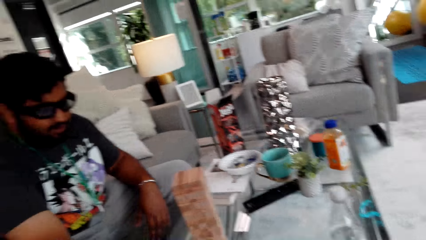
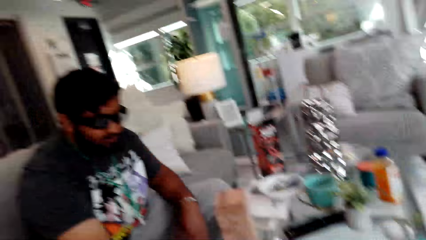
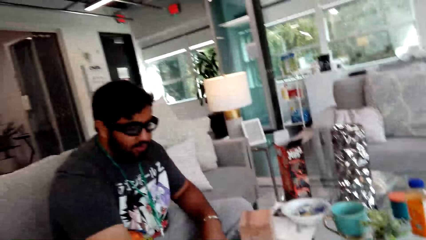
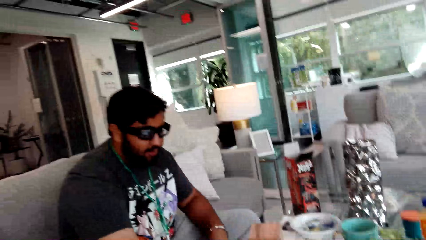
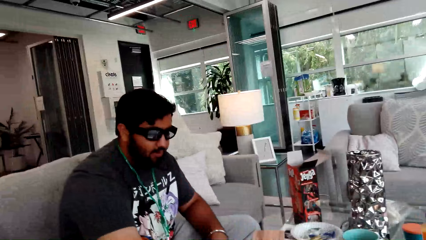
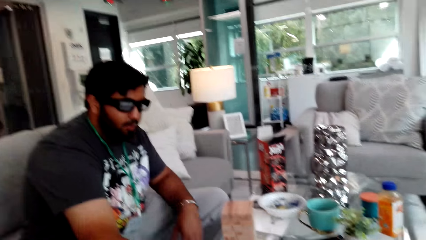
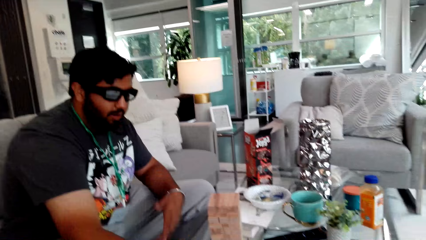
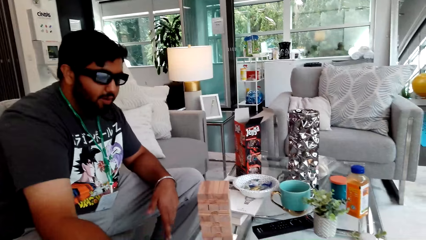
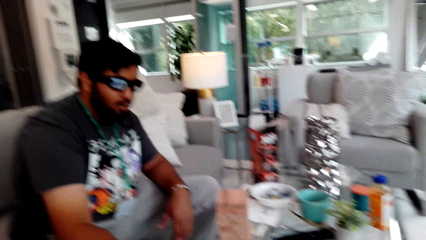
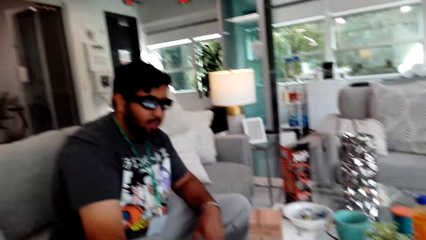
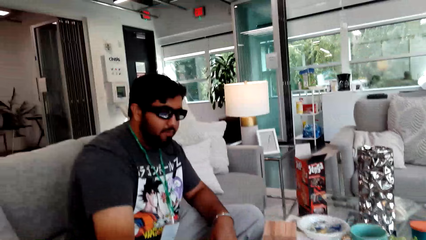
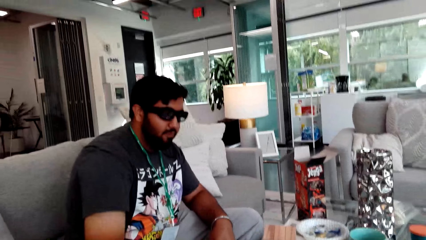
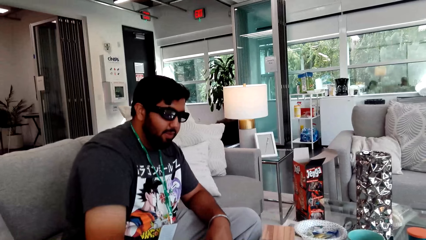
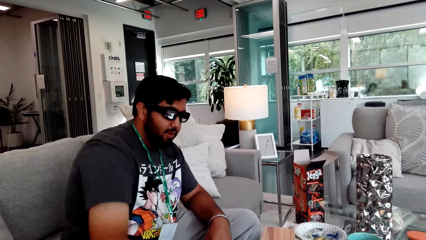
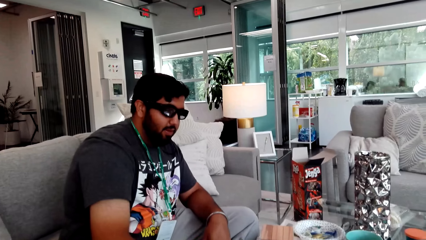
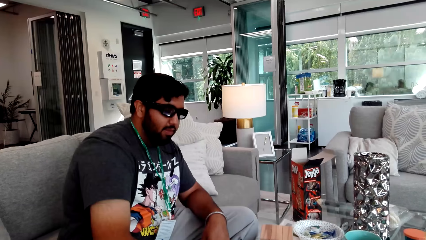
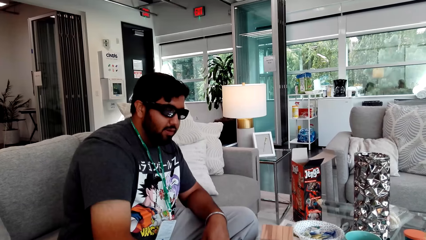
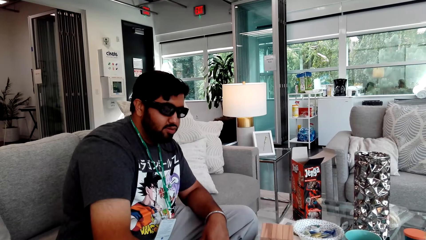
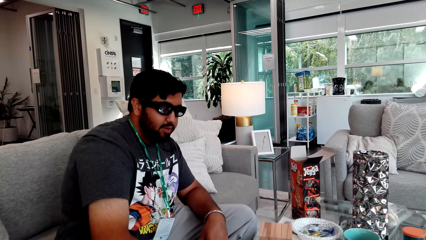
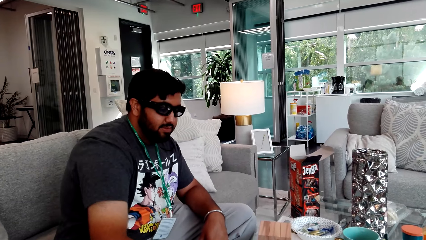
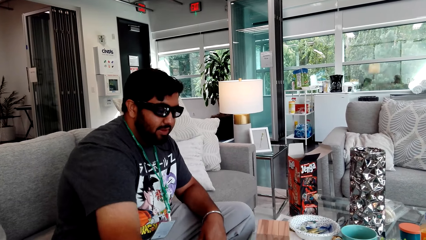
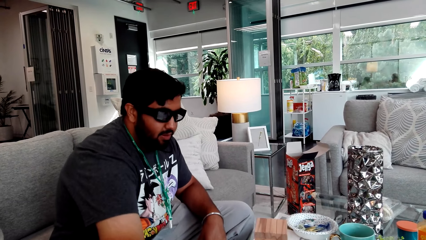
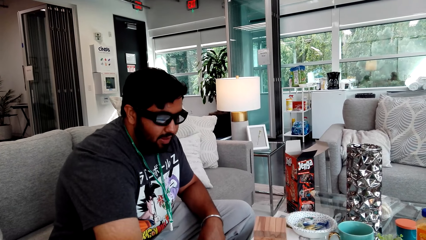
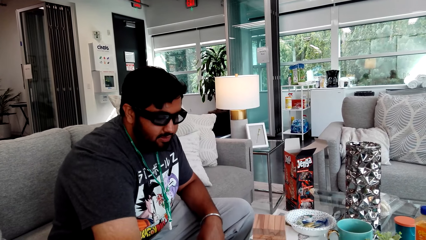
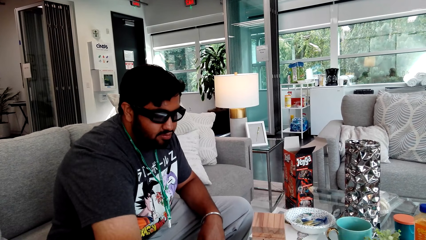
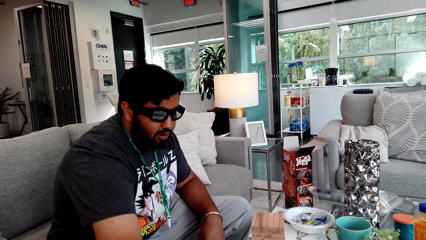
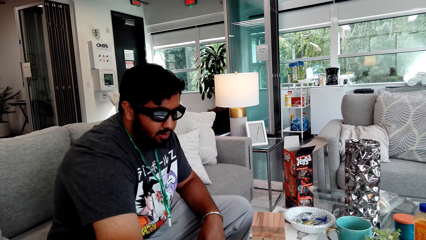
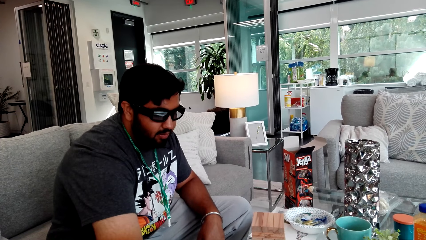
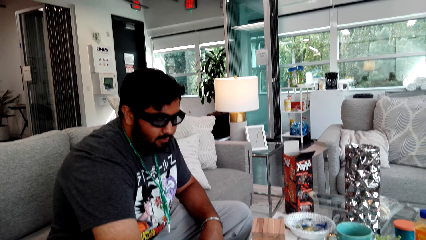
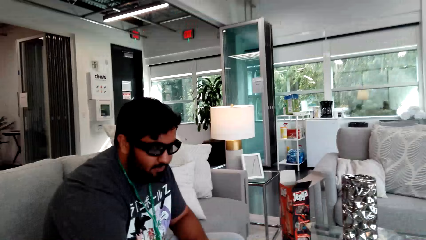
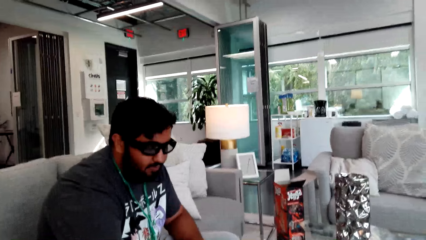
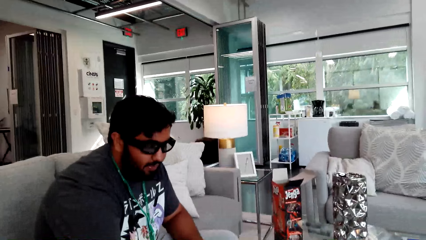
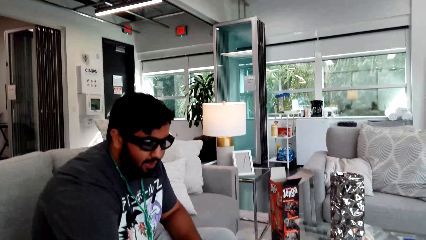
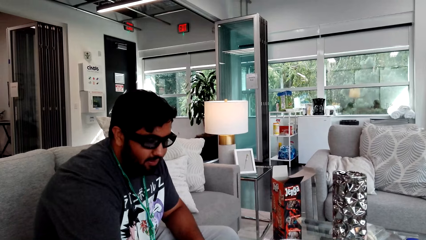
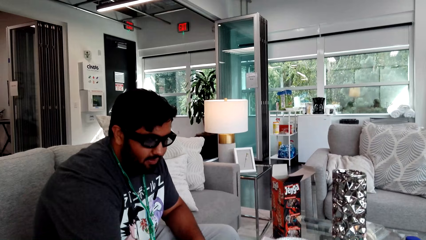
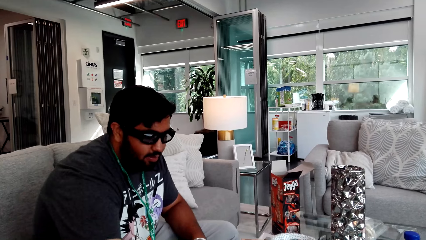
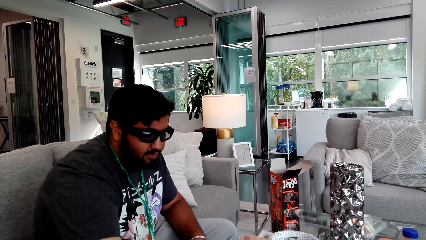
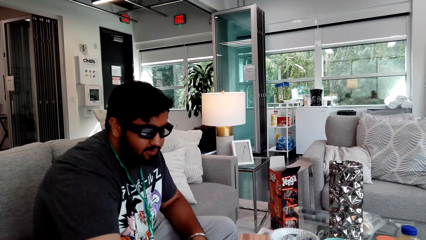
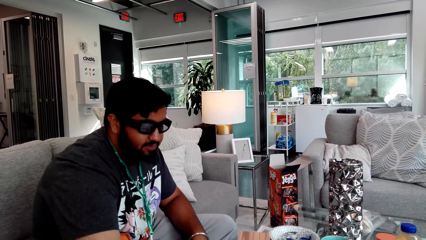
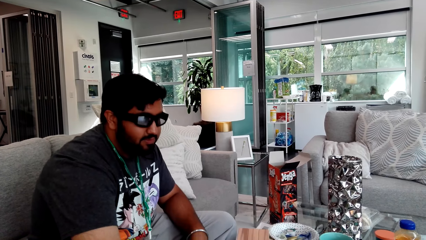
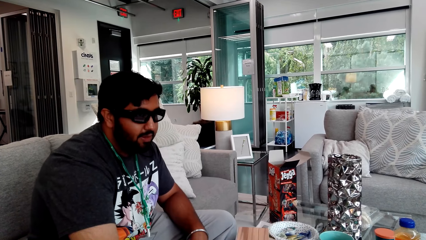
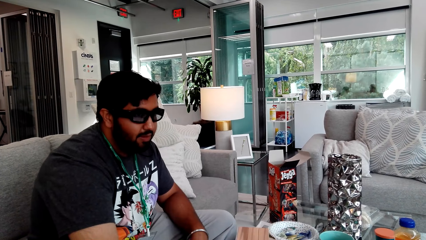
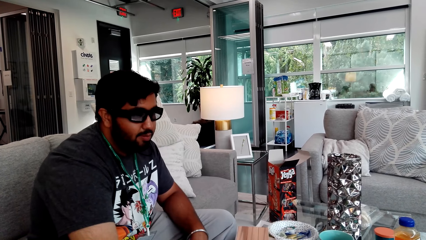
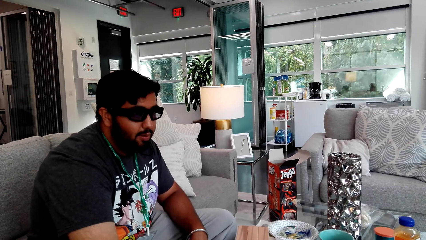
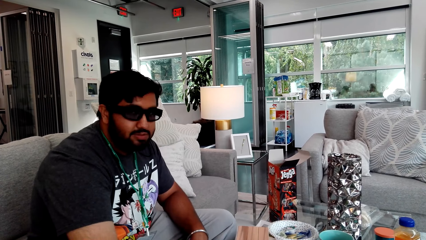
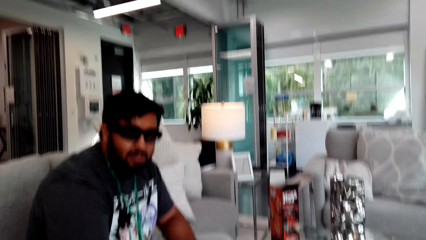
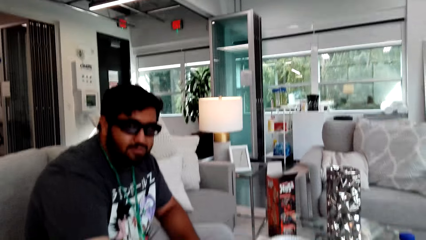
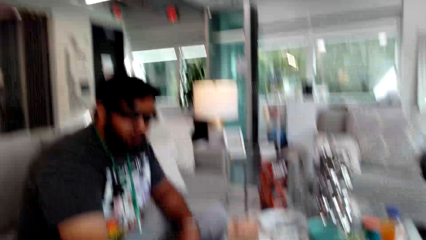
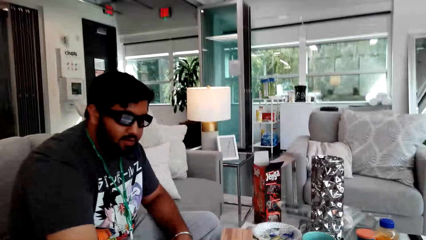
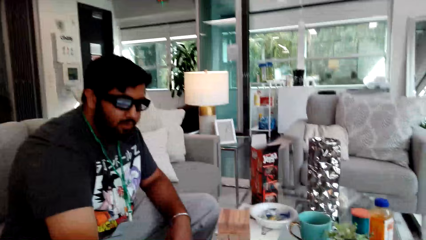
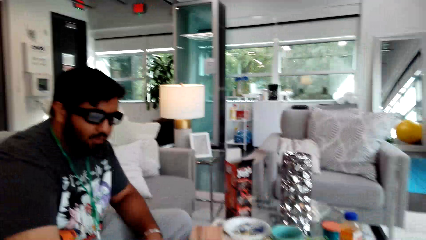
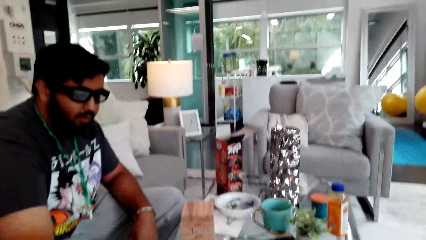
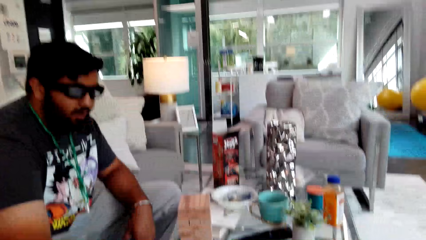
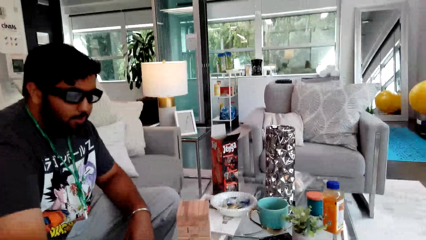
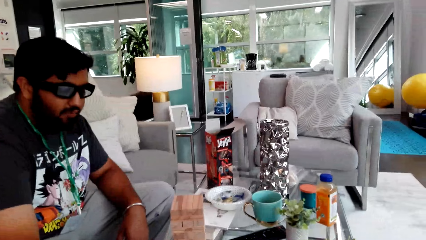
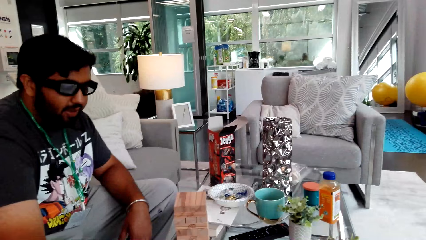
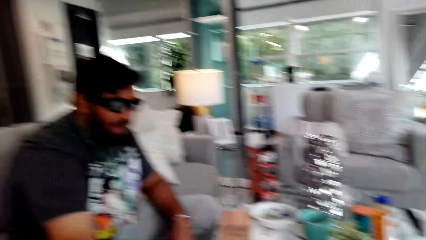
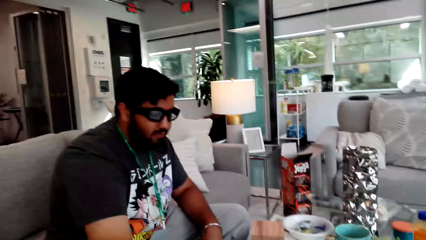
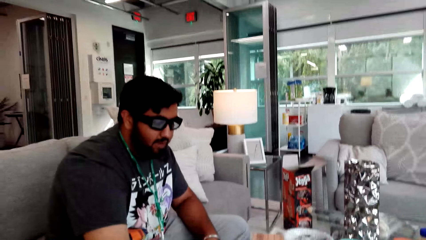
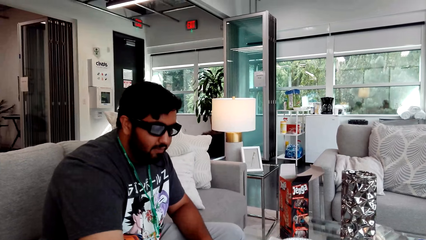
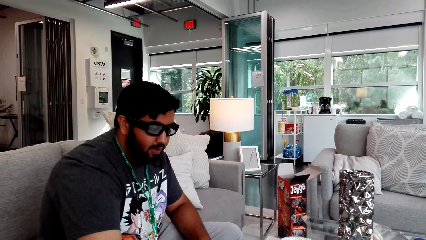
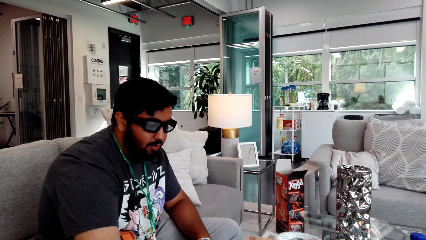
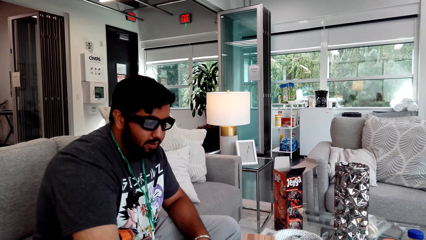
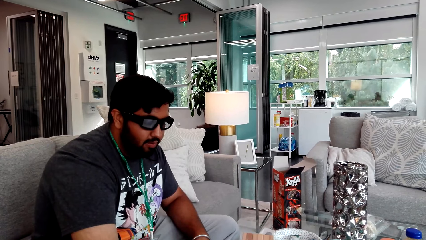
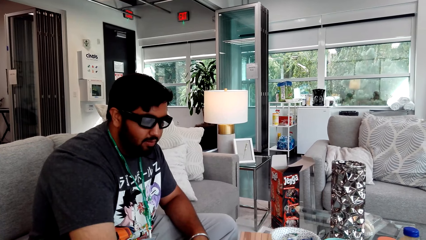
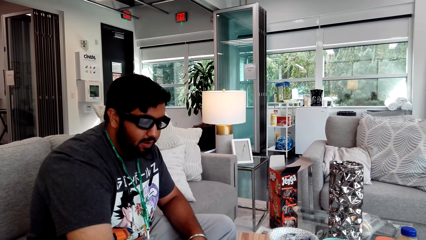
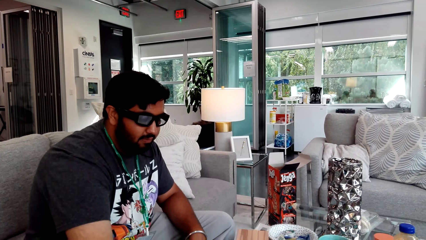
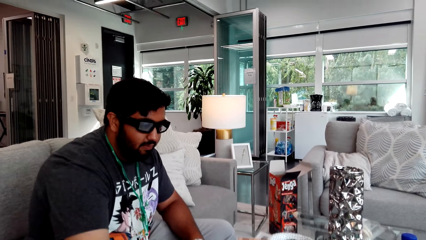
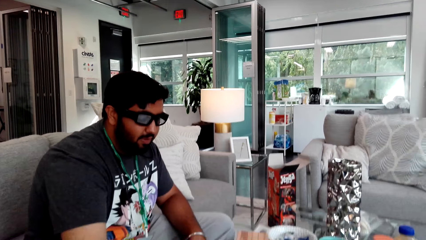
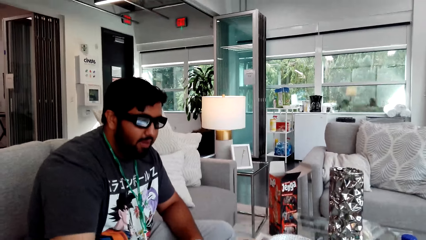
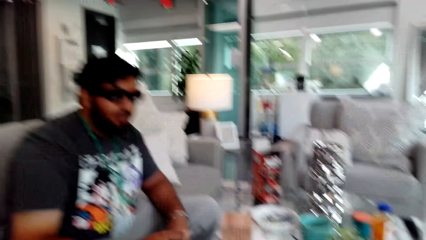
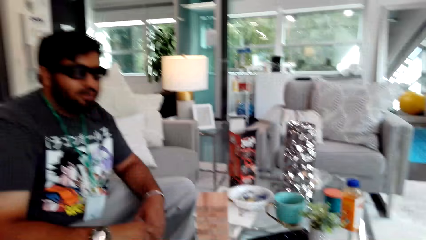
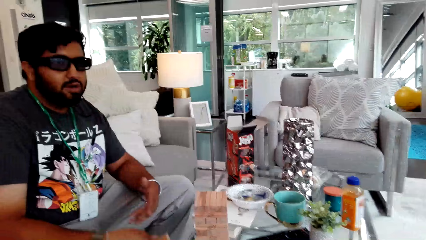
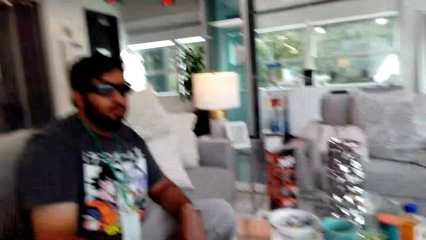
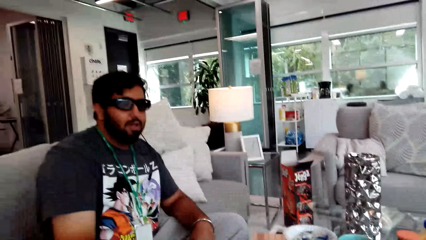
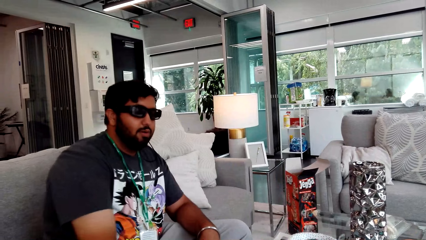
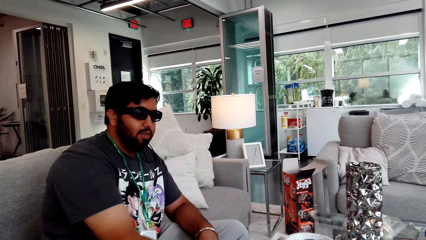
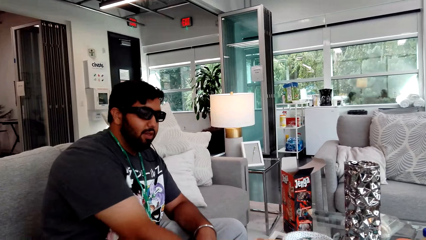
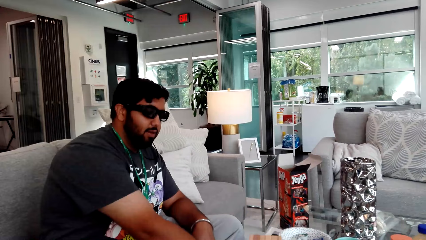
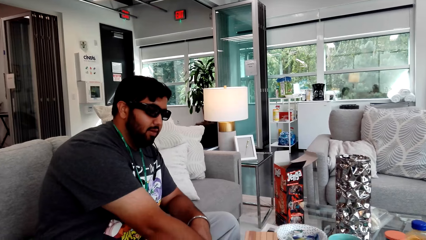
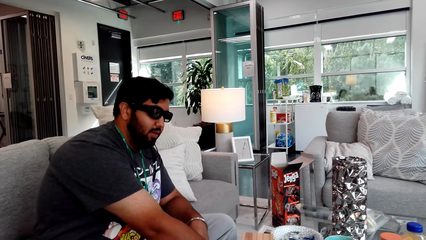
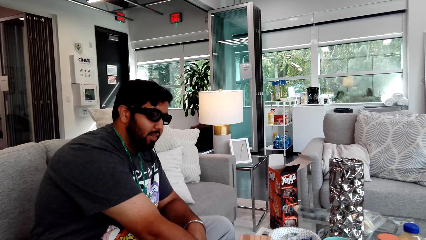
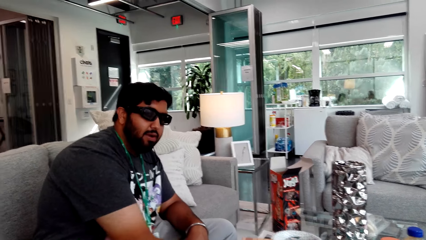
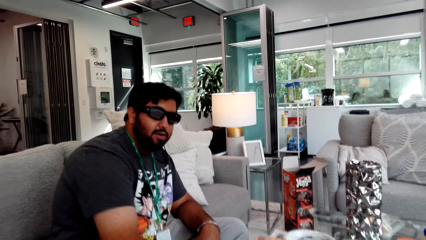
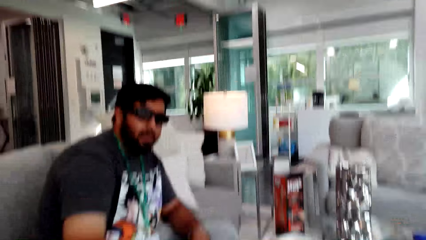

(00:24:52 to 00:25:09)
The camera wearer looks around.
